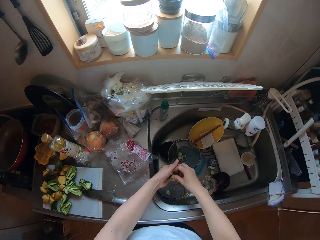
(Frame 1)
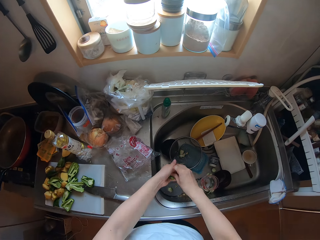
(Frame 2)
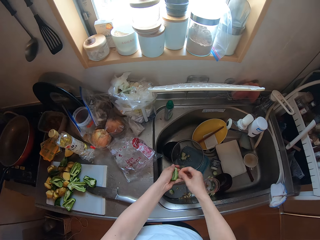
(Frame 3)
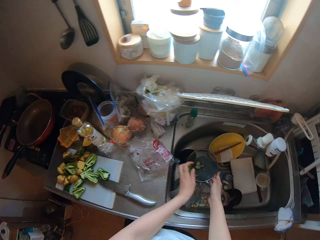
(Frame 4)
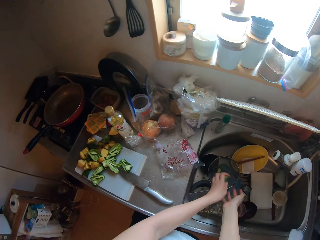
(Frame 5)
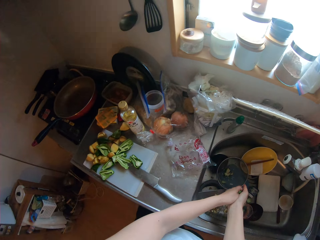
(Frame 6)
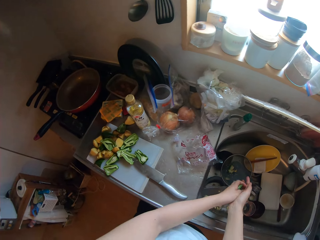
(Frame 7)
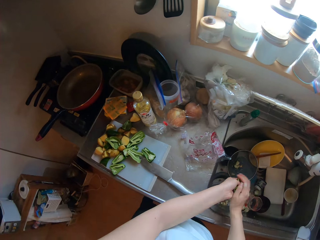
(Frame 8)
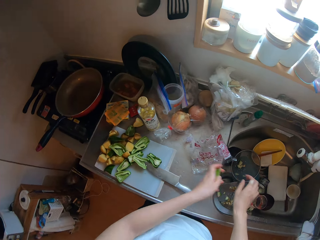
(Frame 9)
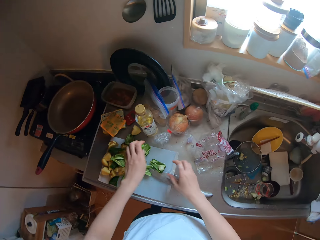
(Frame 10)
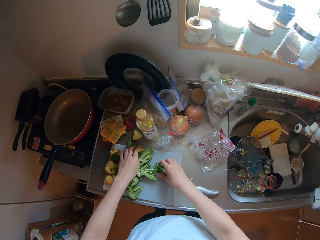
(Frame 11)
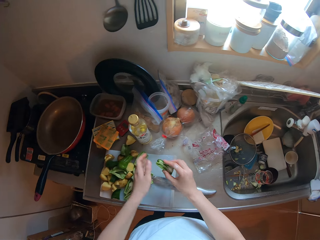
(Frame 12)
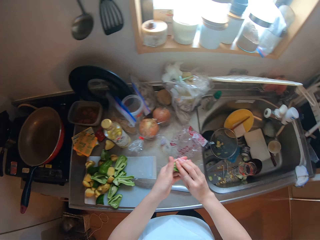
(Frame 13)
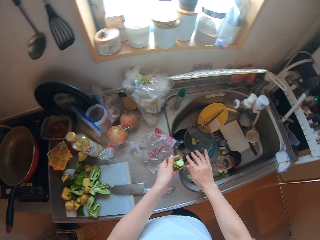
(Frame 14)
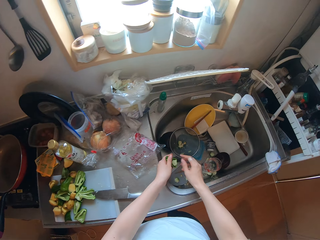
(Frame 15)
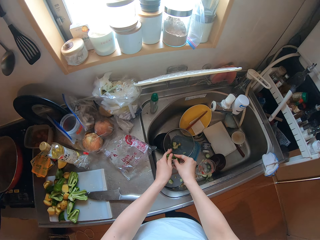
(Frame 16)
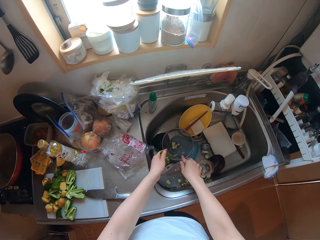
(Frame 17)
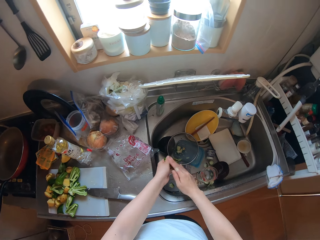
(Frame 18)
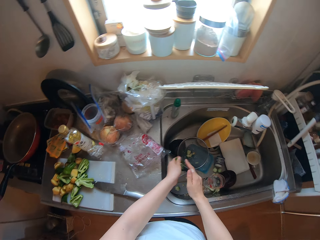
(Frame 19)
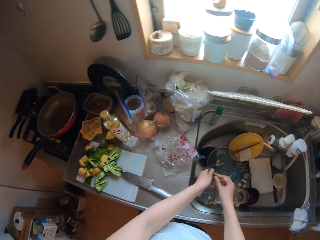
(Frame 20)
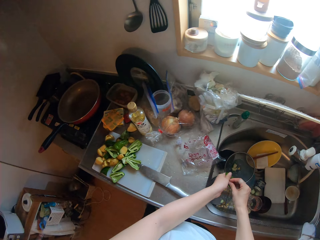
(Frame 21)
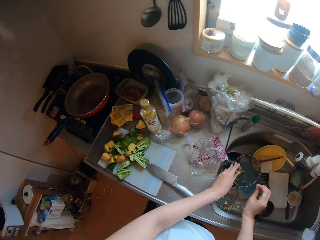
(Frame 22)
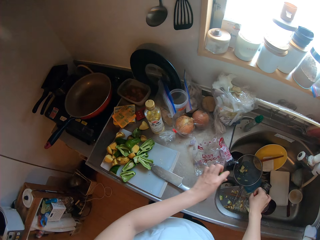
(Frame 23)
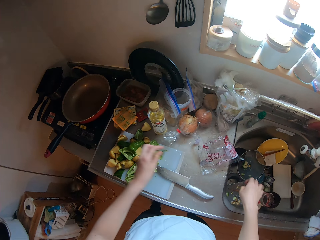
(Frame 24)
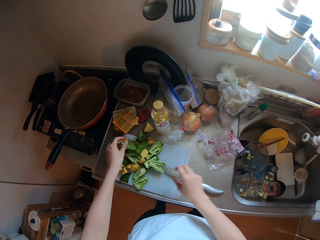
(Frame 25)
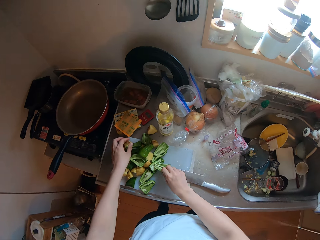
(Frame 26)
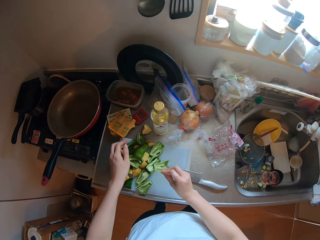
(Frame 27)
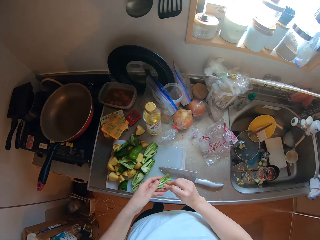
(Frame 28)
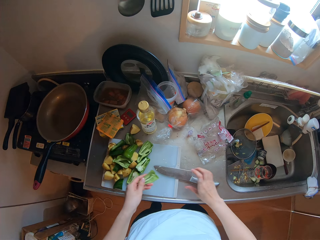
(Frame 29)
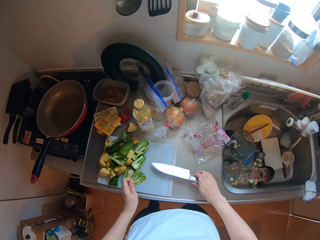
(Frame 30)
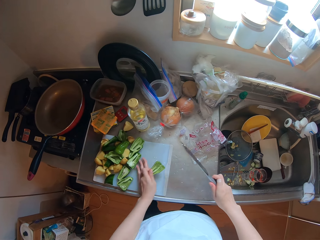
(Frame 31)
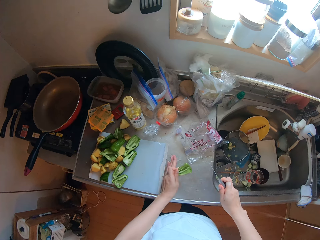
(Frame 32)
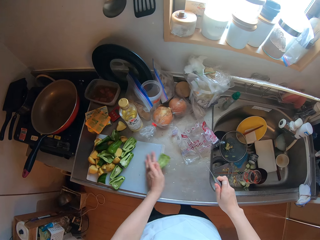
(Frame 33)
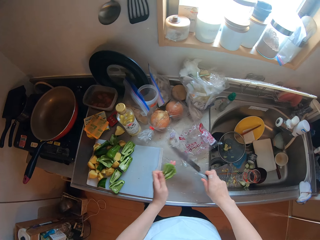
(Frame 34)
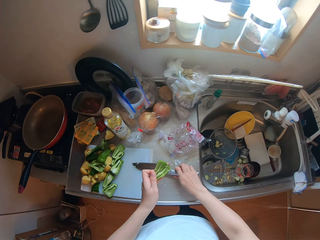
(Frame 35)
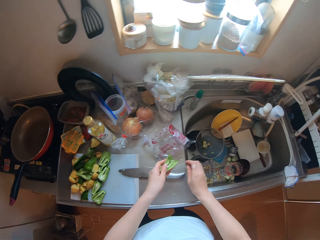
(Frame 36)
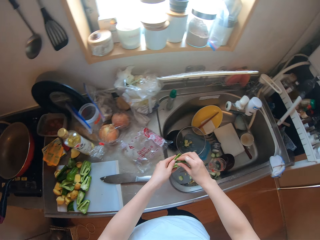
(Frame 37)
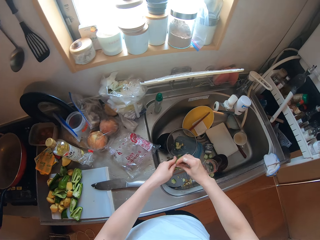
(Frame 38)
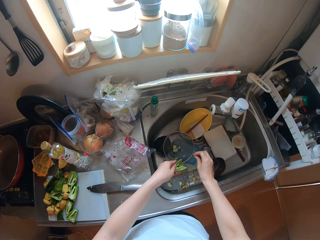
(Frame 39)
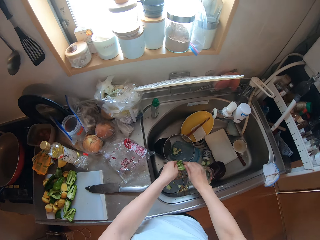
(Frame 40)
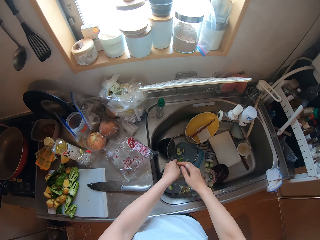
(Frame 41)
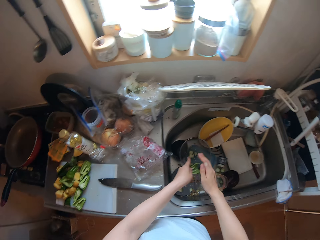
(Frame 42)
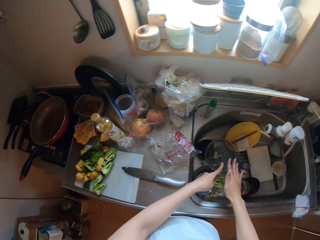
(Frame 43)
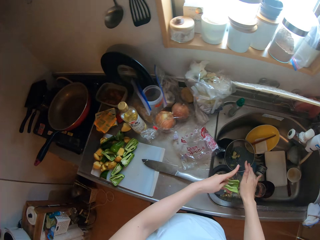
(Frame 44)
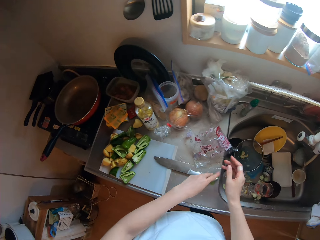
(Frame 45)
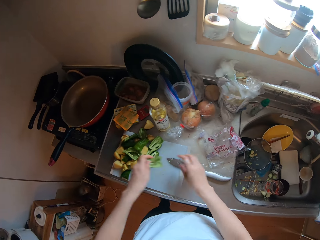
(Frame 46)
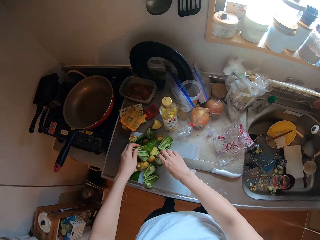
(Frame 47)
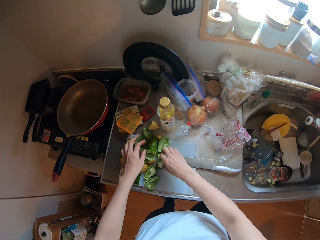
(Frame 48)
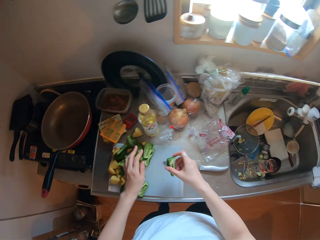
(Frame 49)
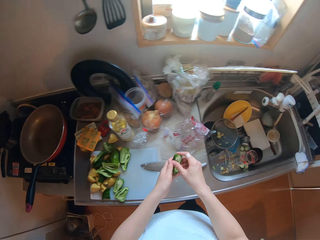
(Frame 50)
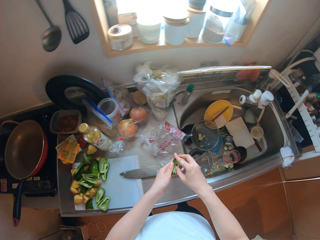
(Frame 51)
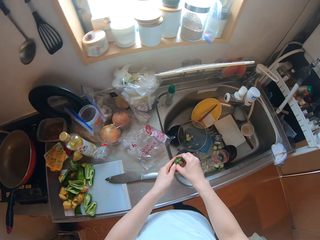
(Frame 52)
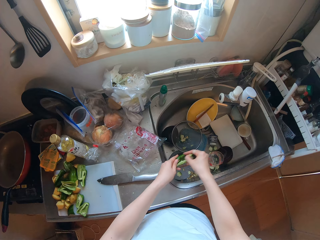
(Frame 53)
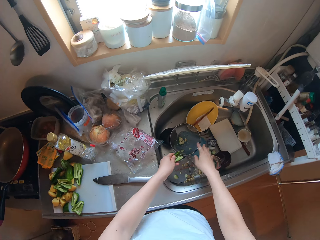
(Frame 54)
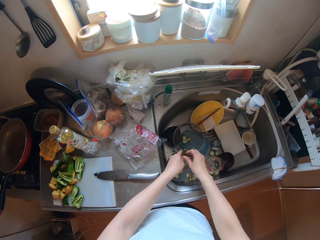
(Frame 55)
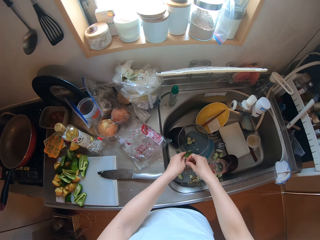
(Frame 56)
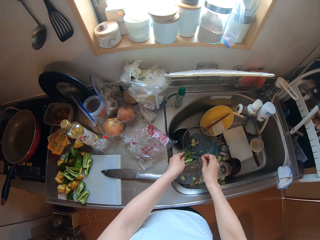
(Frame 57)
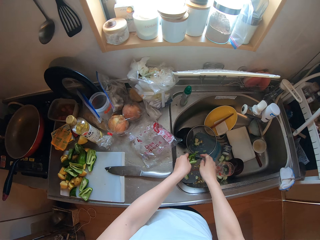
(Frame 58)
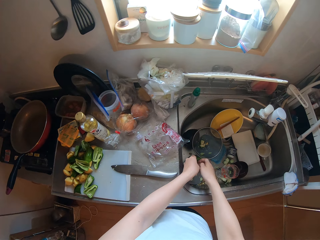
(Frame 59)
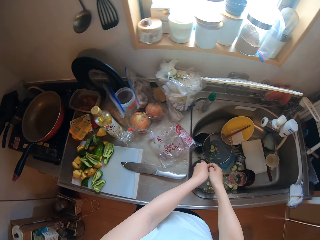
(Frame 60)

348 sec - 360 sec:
The camera wearer removes the green pepper. She taps the green pepper on her hand. She puts down the green pepper. She takes the green pepper. She removes the placenta. She puts the placenta in the sink. She puts down the green pepper. She picks up a piece of green pepper with her right hand. She passes the green pepper to her left hand. She picks up the knife with her right hand. She wipes seeds from the chopping board with her left hand. She puts the knife on the chopping board. She peels the placenta off the green pepper in her hand in the sink. She puts down the green pepper. She takes the green pepper. She removes the placenta.

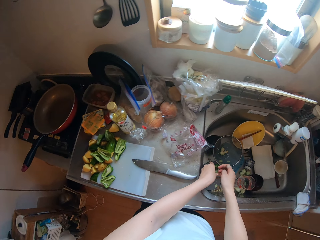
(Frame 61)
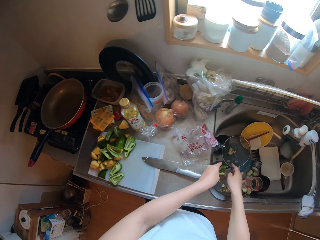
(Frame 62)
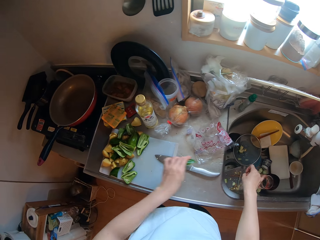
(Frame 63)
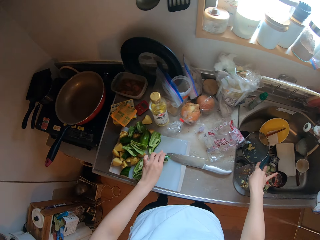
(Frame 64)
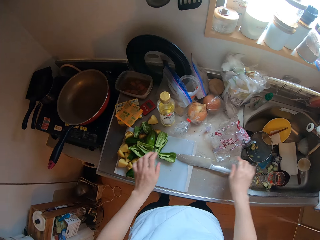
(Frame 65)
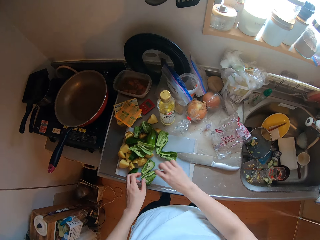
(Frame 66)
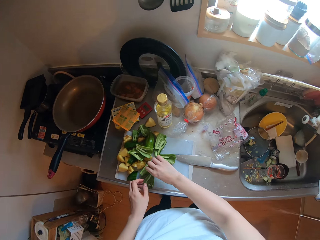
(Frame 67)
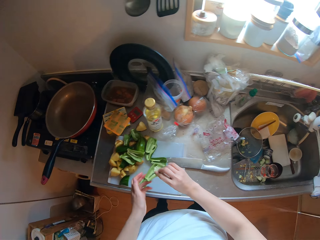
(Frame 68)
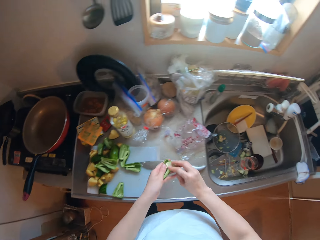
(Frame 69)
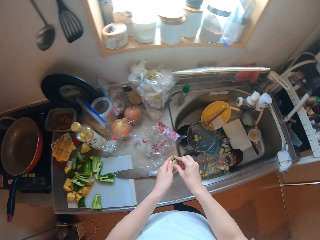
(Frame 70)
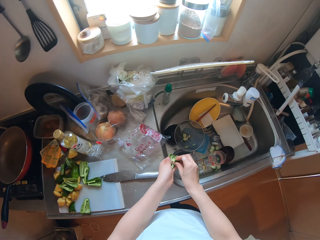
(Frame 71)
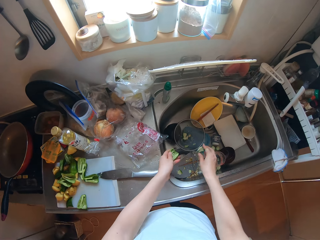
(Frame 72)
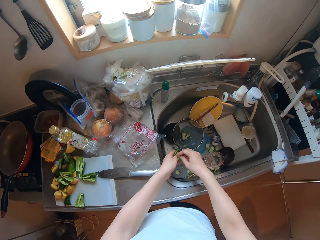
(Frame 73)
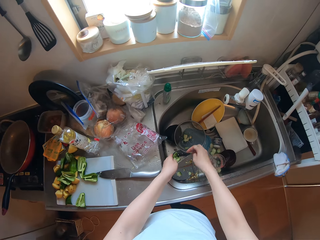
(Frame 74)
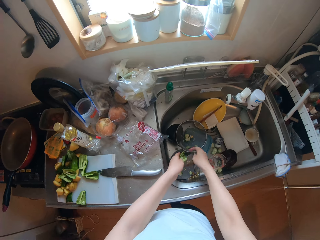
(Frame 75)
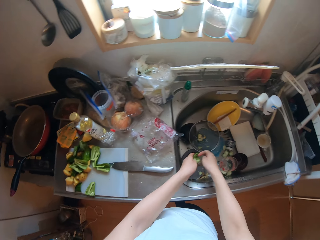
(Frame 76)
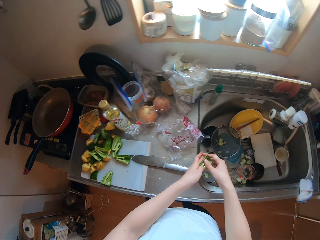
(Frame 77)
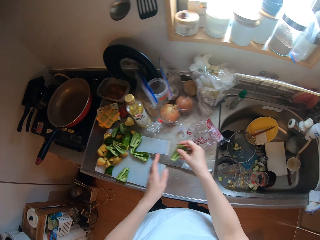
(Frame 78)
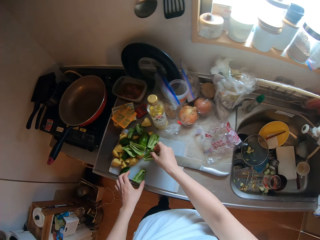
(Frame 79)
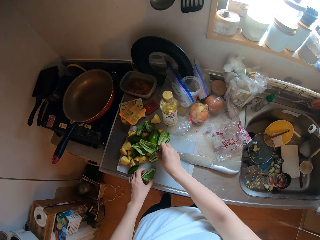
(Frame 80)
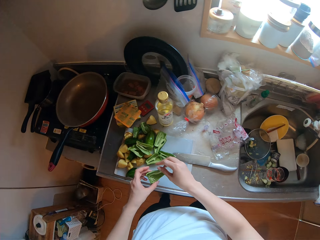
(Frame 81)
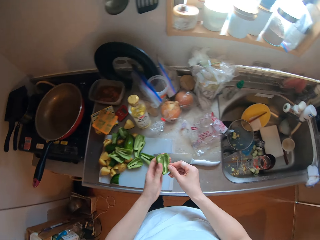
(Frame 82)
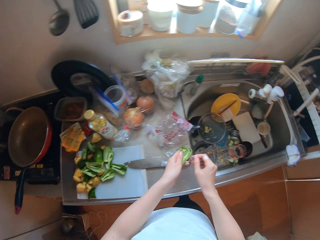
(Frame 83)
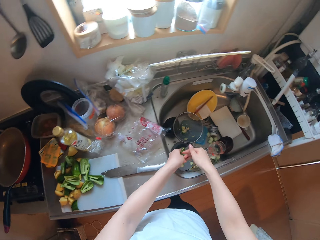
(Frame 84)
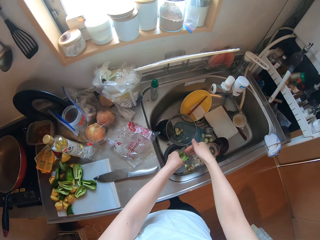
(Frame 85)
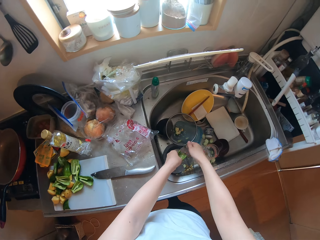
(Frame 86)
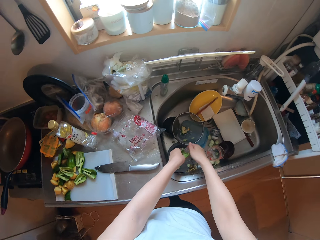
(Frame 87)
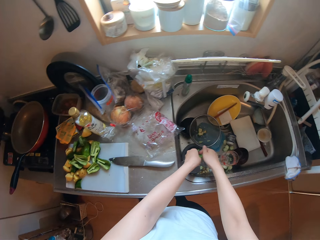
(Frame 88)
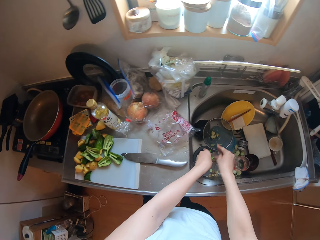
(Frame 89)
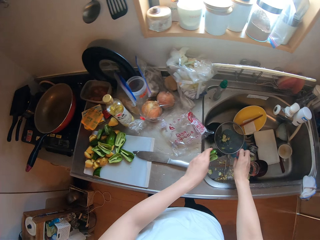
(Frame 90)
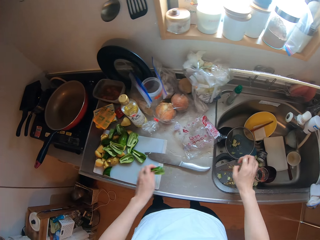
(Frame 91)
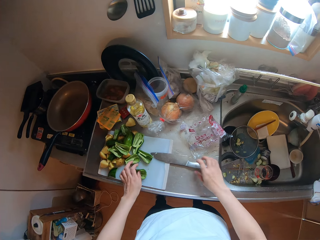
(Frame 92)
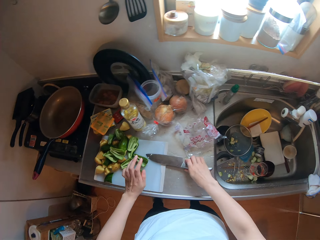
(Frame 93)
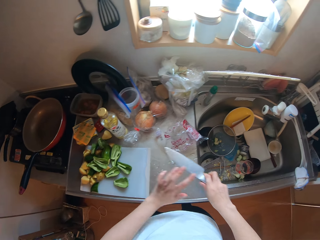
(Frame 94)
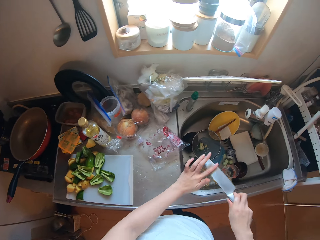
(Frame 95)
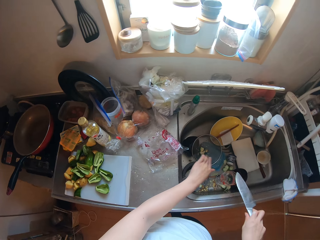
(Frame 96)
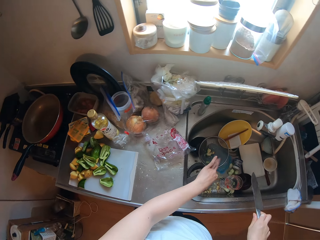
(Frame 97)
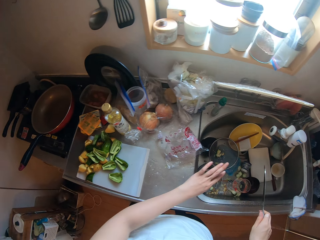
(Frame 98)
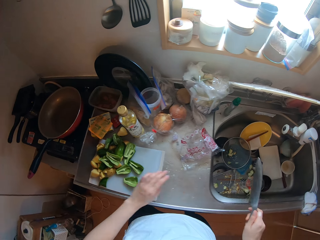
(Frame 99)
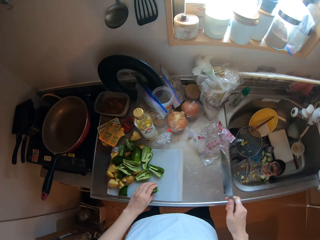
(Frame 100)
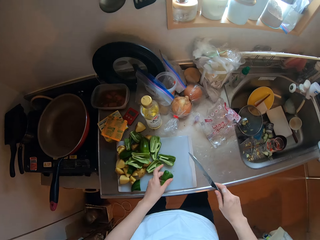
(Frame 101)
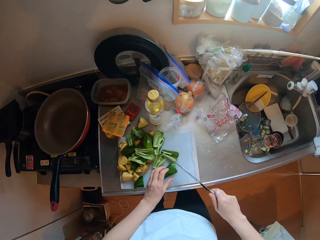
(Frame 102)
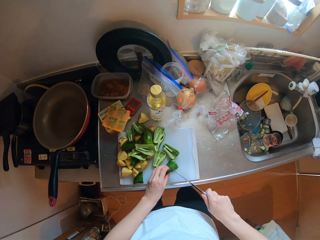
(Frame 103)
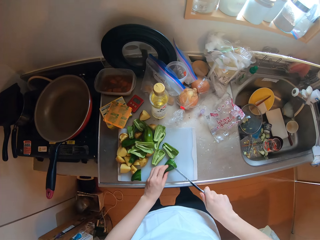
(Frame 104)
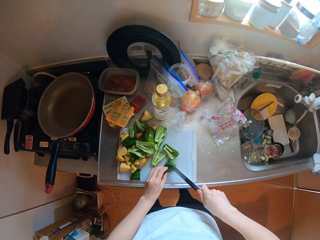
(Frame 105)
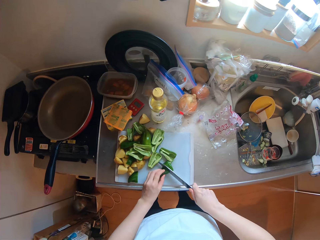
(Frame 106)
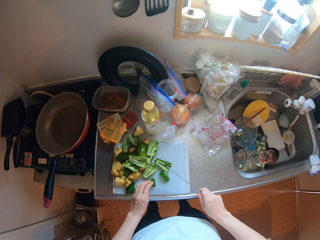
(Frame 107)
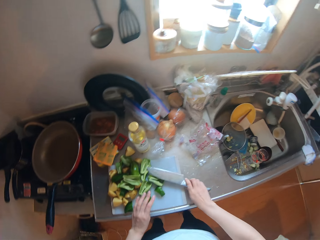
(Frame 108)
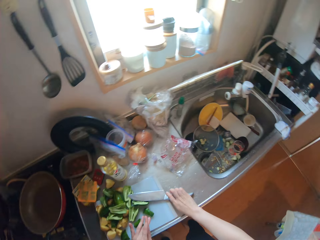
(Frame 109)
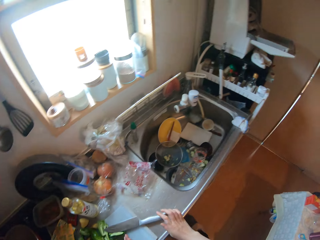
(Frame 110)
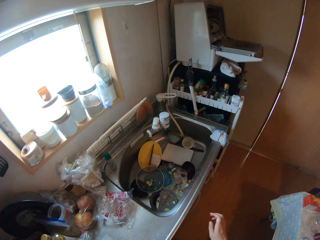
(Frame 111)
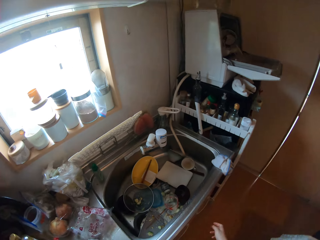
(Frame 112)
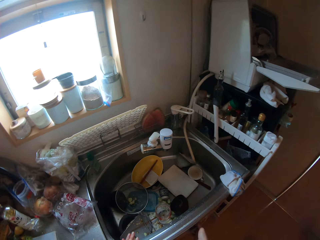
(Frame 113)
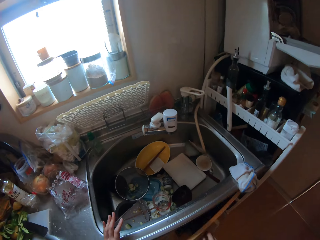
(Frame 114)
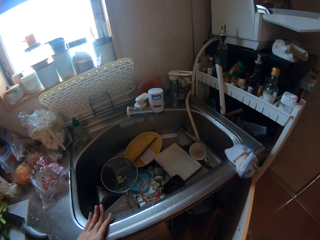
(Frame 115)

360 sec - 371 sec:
The camera wearer puts down the green pepper. She takes the green pepper. She removes the placenta. She puts down the green pepper. She takes the green pepper. She removes the placenta. She picks up the knife with her right hand. She puts down the green pepper. She wipes seed off the knife with her left hand. She holds a piece of green pepper on the chopping board with her left hand. She cuts the green pepper with the knife in her right hand. She puts the knife on the chopping board. She opens a cabinet under the sink with her right hand.
